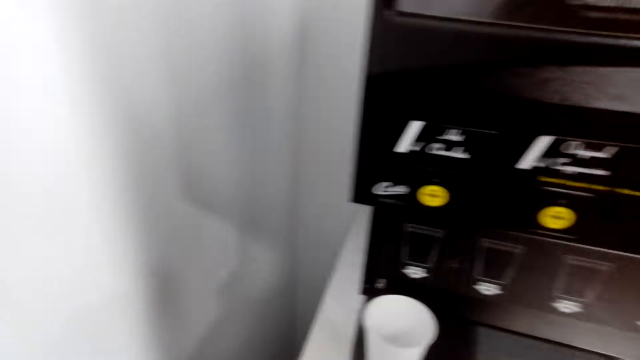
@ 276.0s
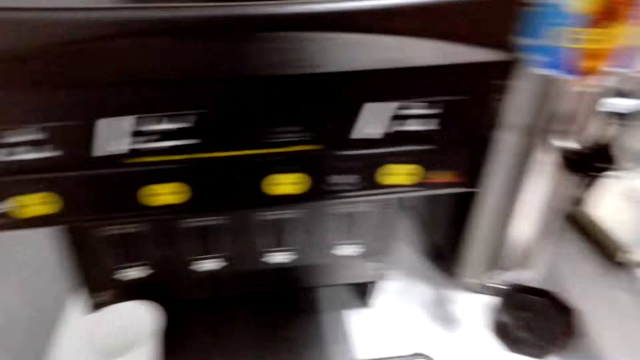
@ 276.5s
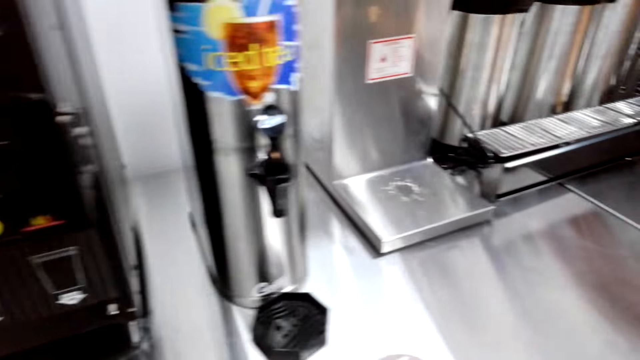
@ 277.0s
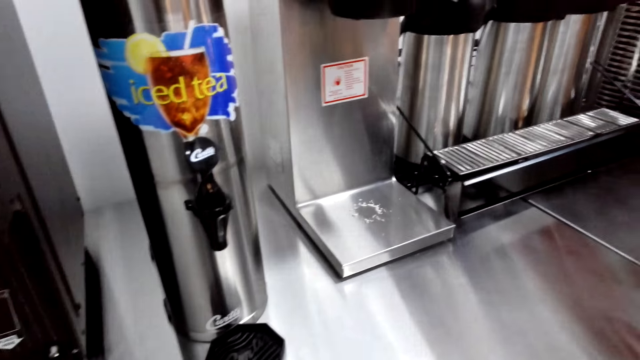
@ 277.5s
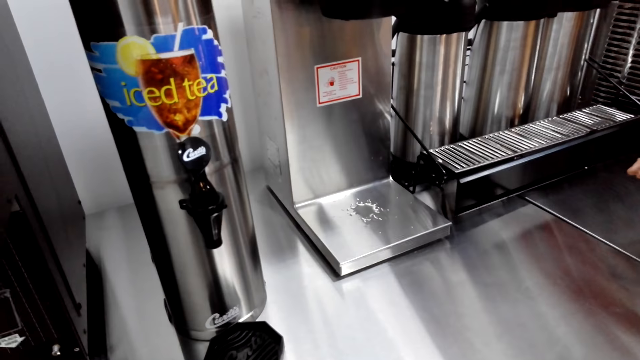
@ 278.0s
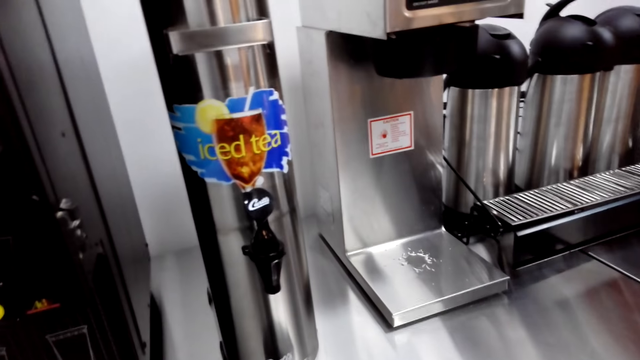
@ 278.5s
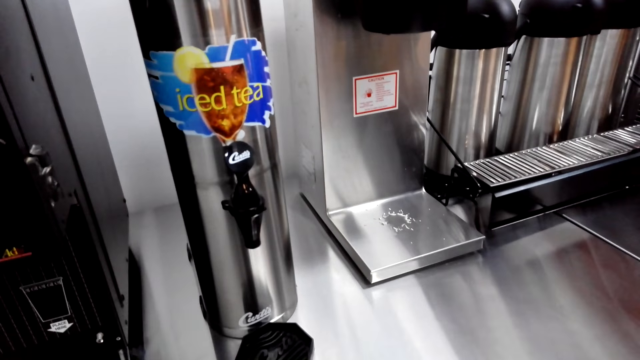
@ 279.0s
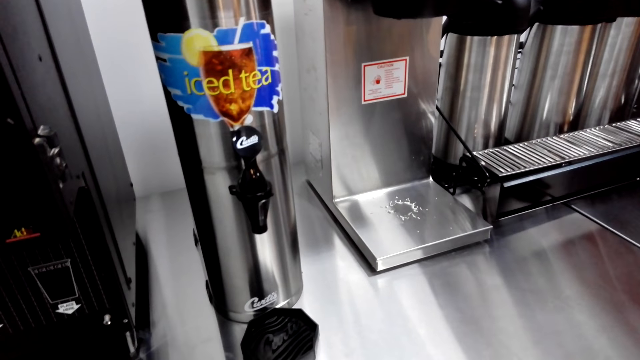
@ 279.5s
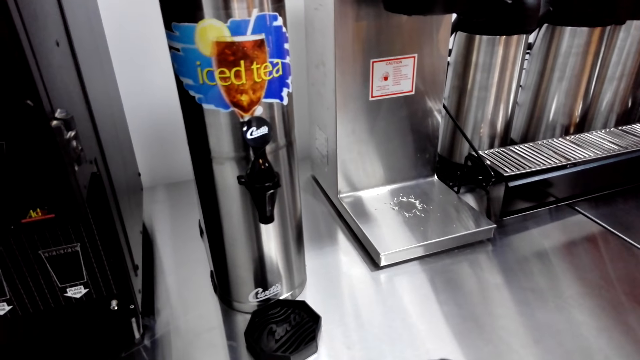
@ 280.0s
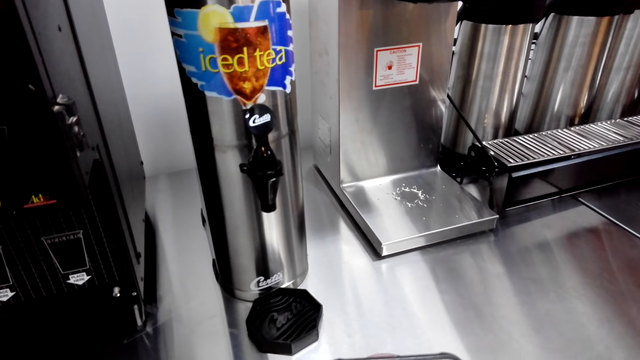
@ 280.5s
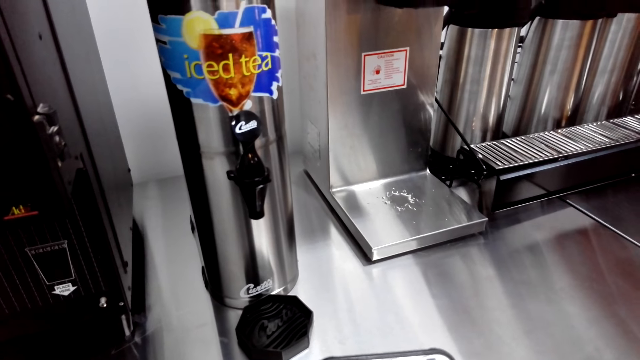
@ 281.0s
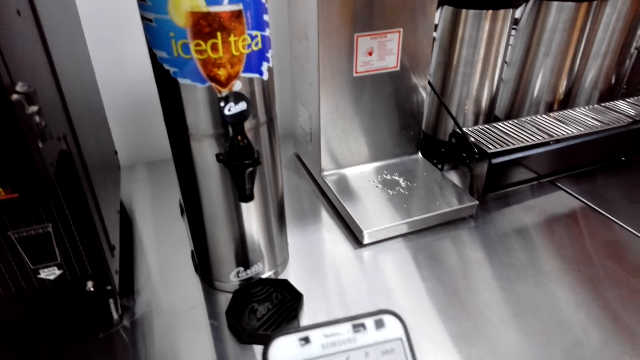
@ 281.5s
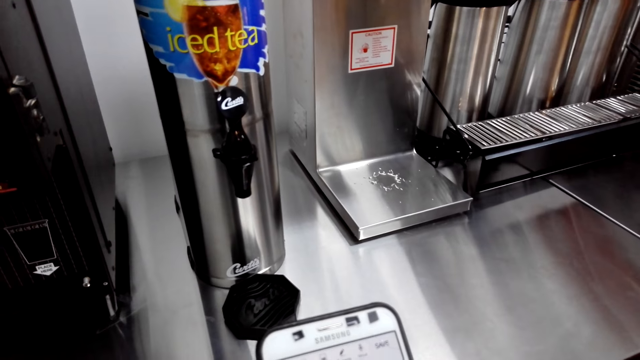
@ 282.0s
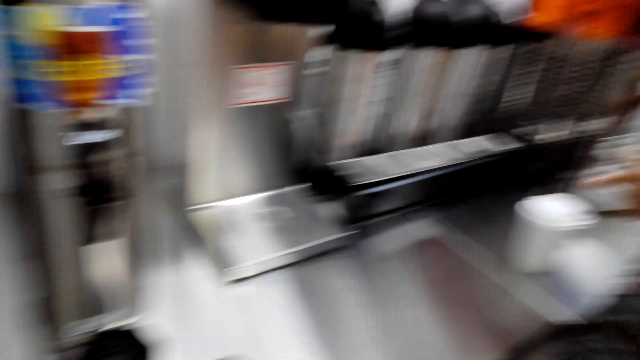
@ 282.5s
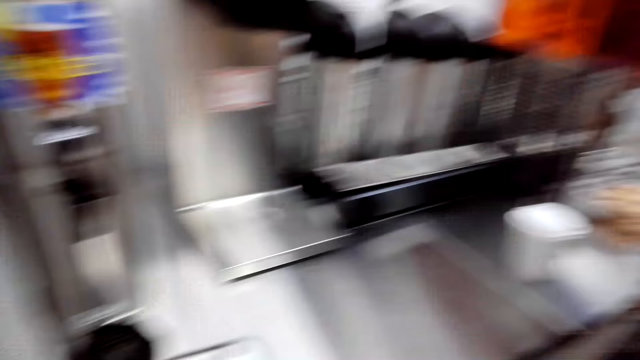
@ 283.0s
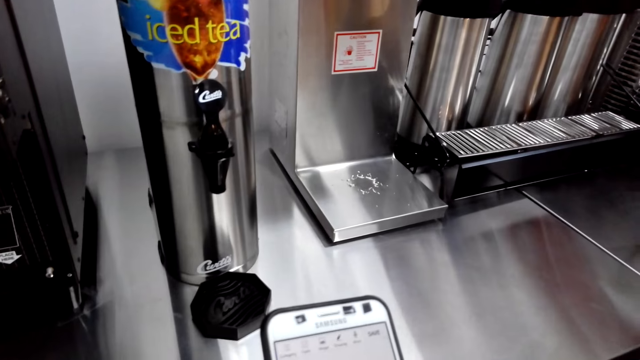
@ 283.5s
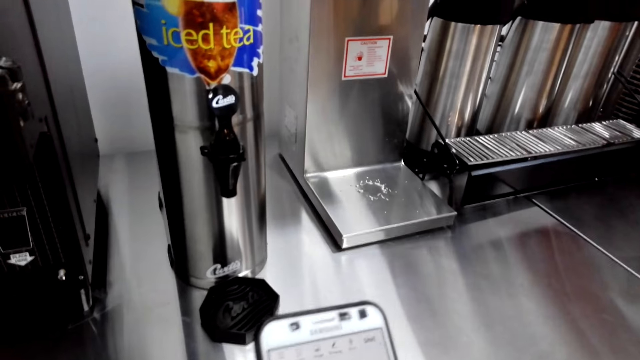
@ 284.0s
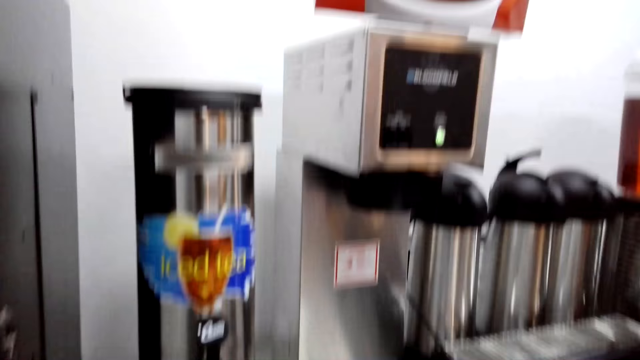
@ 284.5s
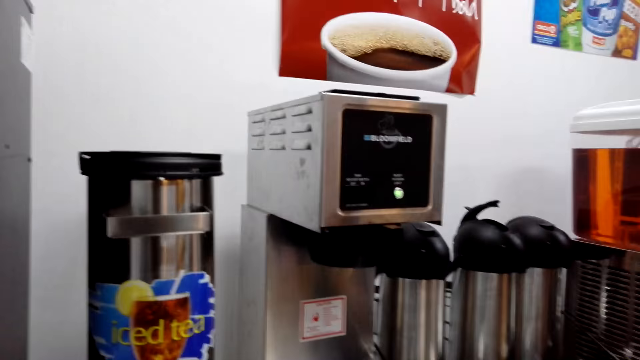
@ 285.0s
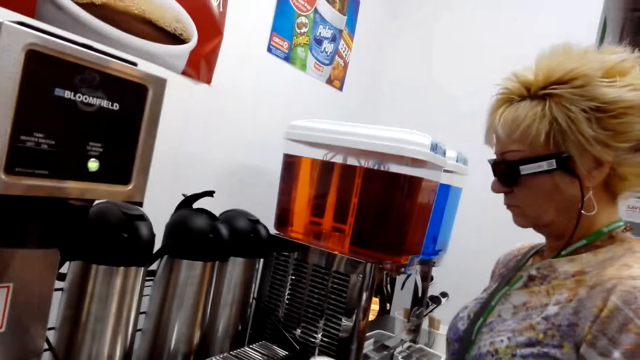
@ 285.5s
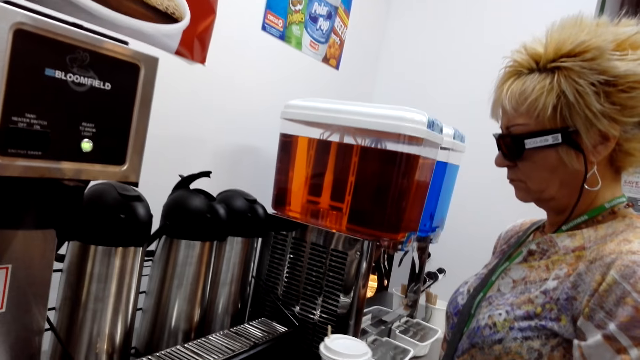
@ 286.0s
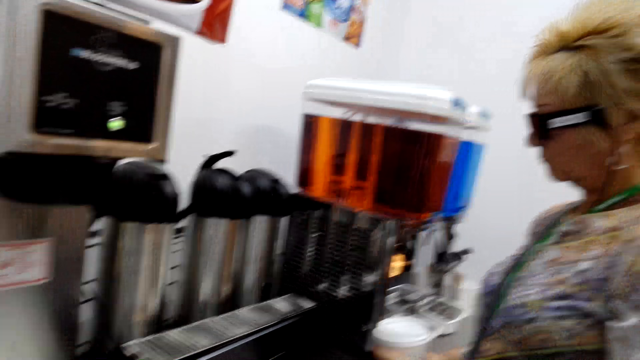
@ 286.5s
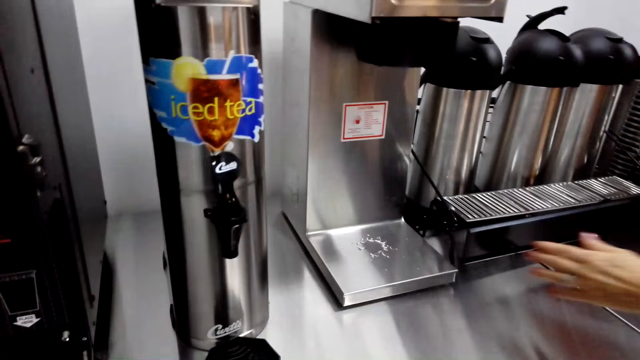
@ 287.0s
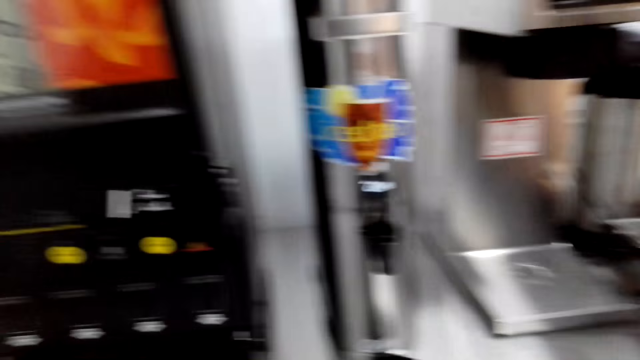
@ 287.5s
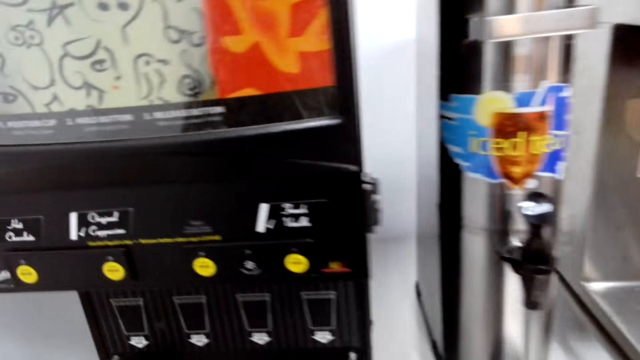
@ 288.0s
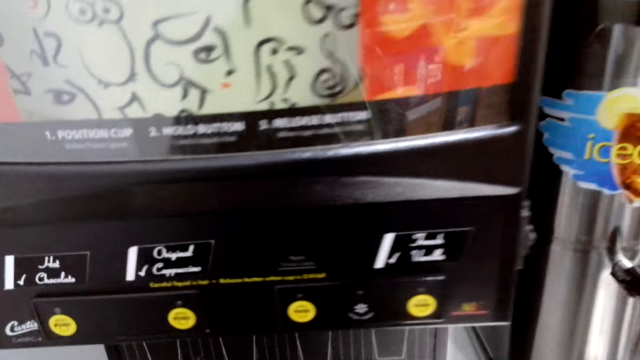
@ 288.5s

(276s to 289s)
The camera wearer lifts a hand. They look around. They look at the phone. They operate the phone. They look at a woman. They look at the phone. They look up. They look around. They look at another woman. They hold a coffee cup. The other woman lifts a hand. The camera wearer looks around.

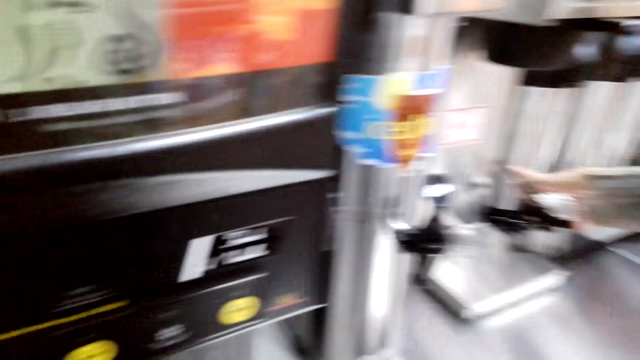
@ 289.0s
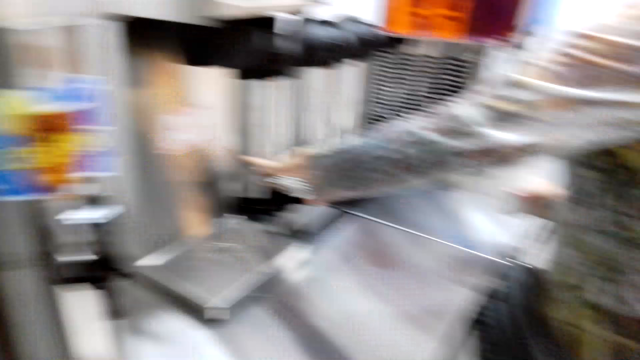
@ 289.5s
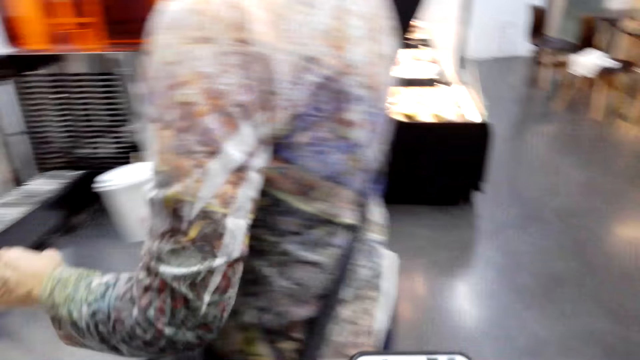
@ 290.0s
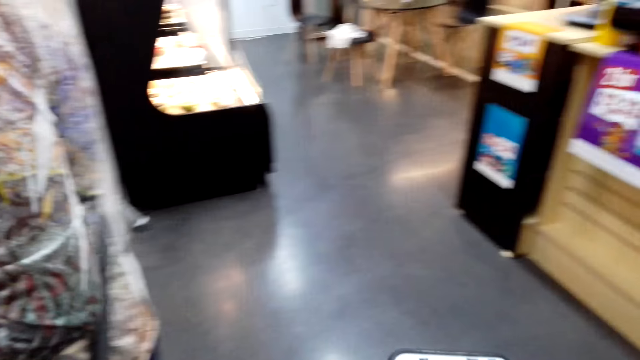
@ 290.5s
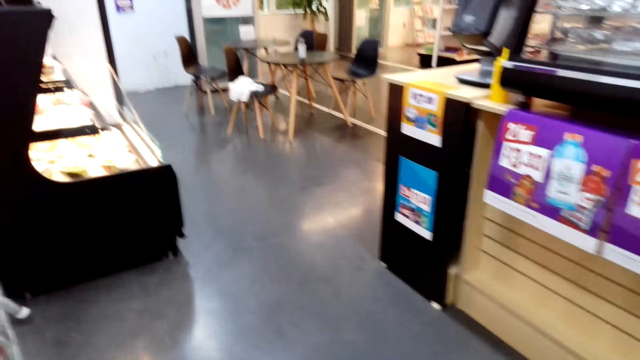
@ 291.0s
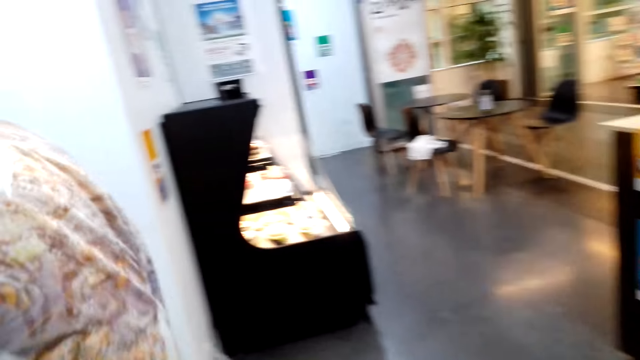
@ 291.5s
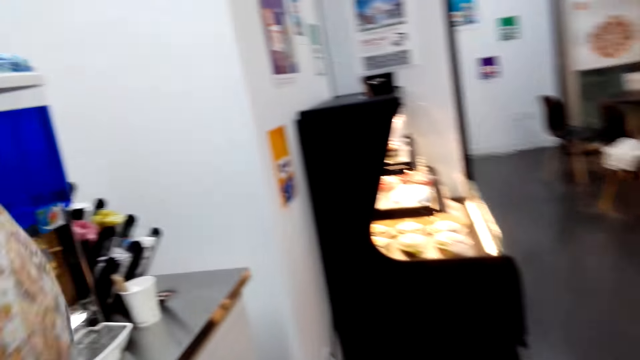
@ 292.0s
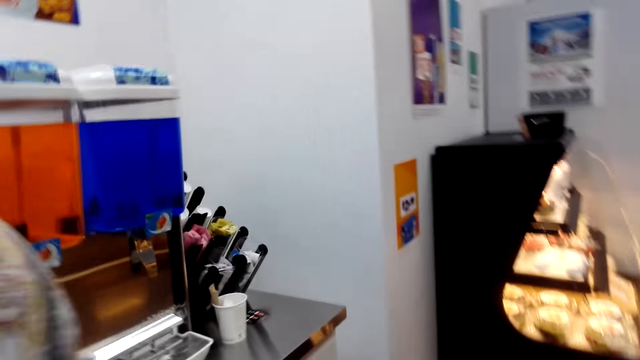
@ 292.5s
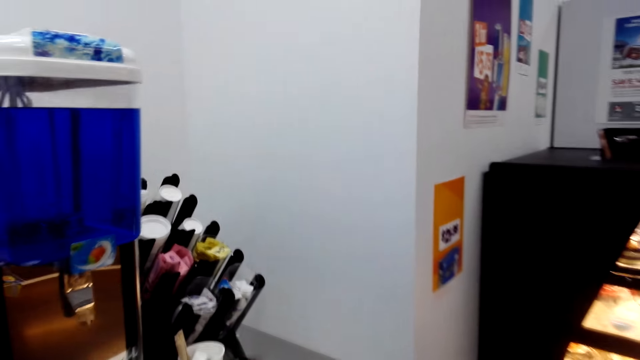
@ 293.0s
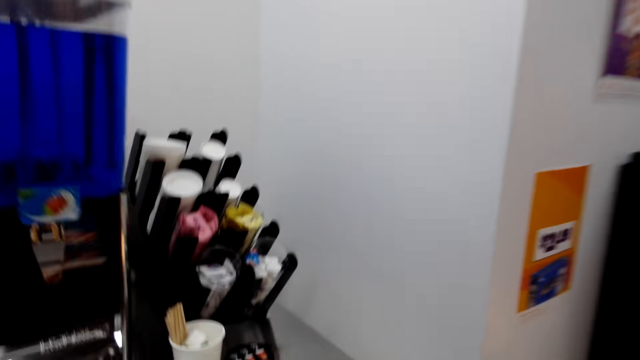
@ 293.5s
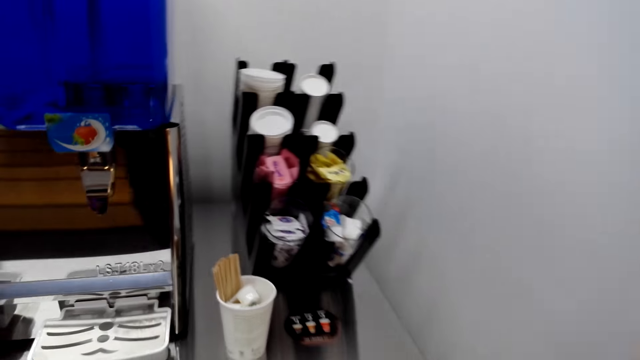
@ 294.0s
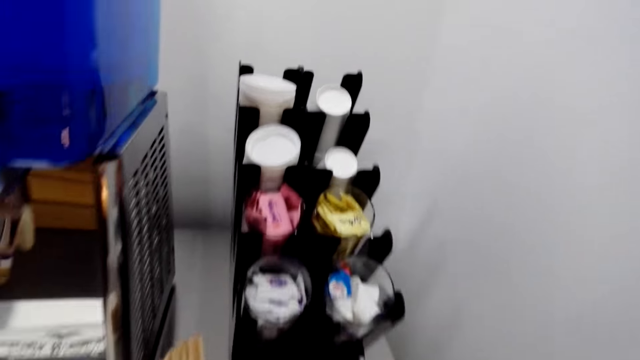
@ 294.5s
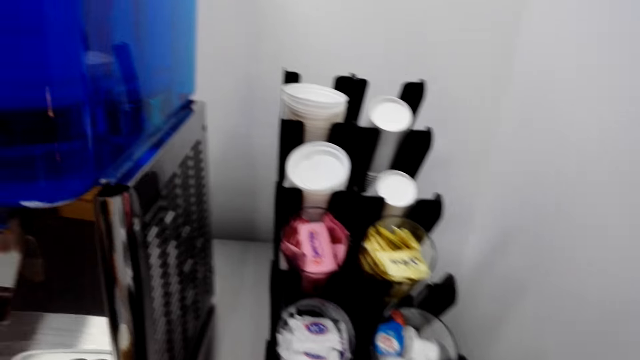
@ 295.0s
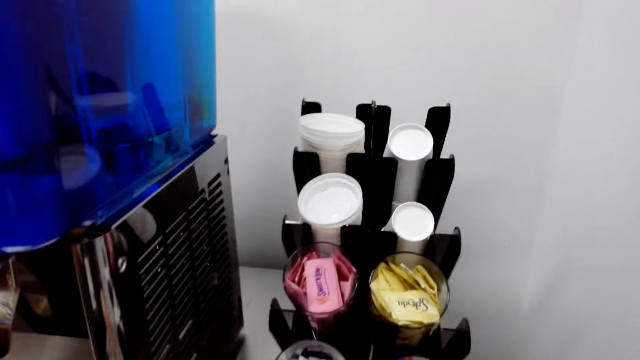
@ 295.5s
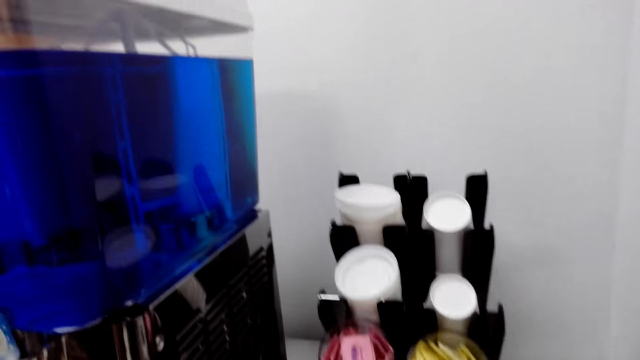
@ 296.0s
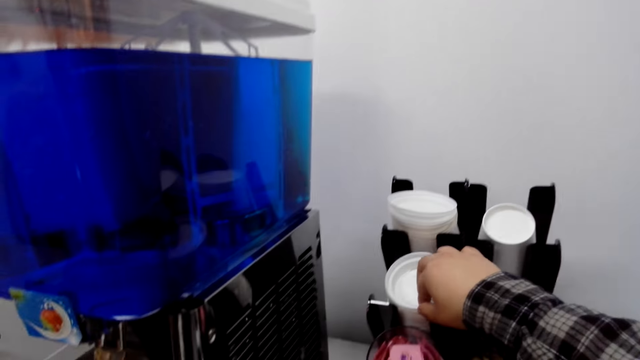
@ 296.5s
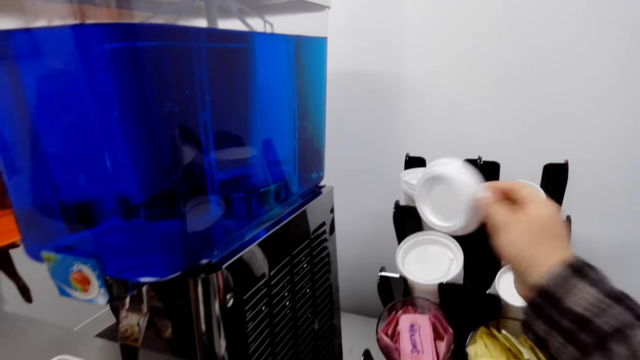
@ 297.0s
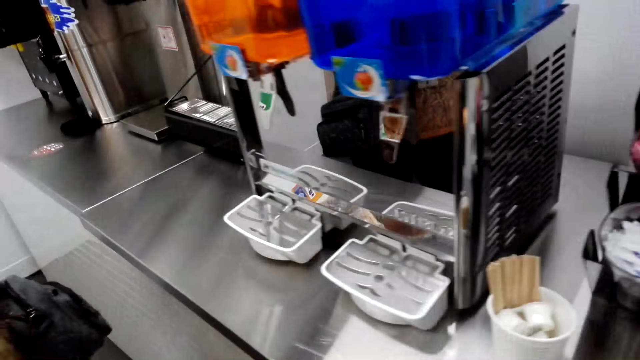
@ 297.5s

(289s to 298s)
A woman moves. The camera wearer moves around. They collect a coffee cup lid.
